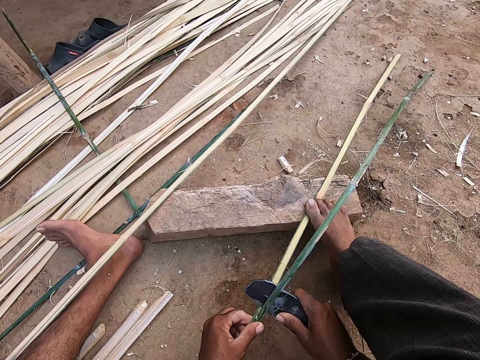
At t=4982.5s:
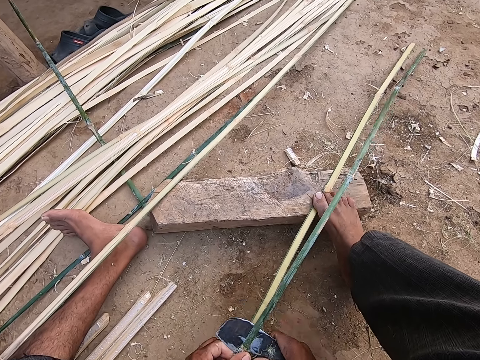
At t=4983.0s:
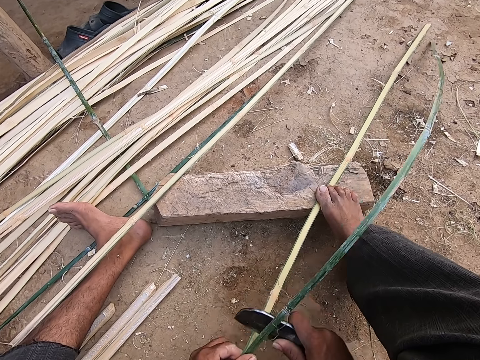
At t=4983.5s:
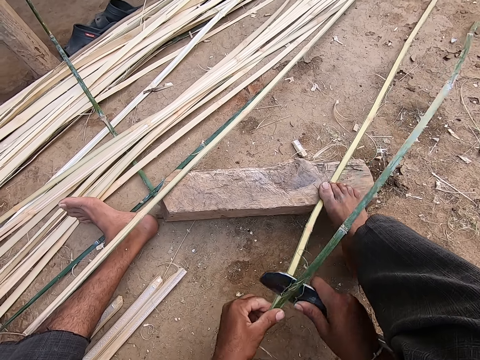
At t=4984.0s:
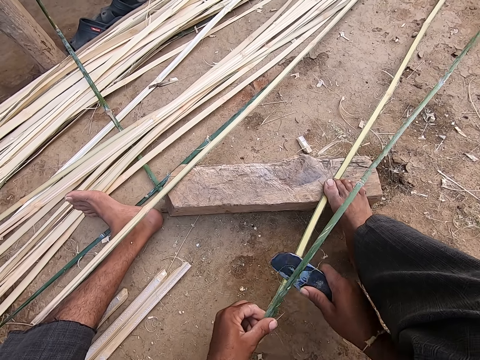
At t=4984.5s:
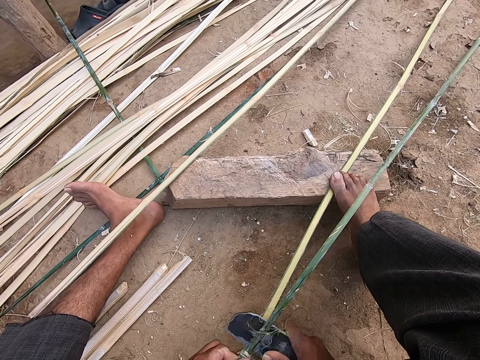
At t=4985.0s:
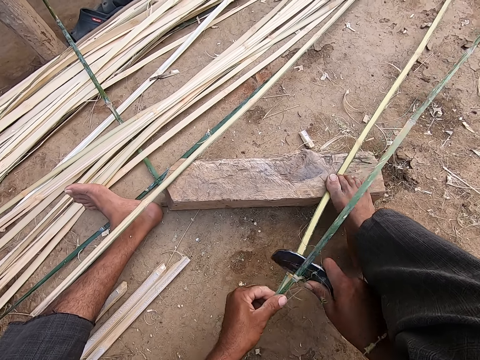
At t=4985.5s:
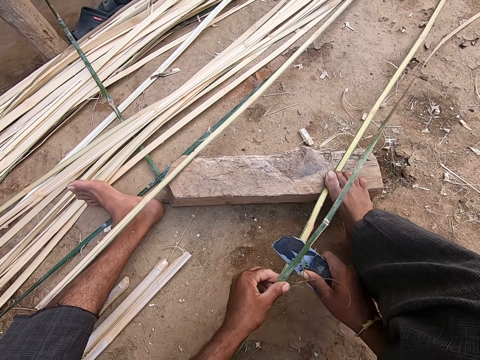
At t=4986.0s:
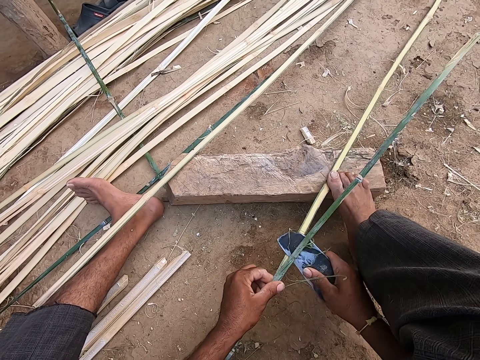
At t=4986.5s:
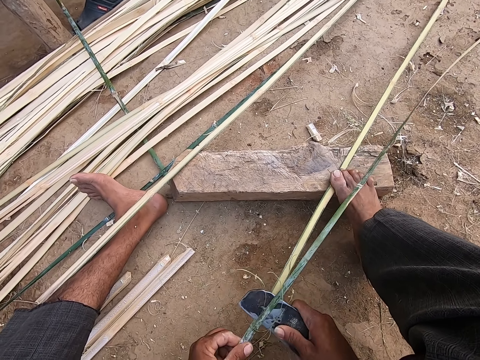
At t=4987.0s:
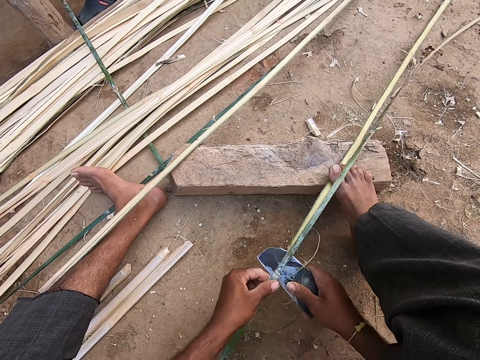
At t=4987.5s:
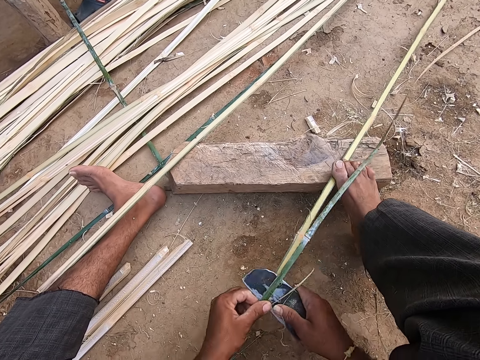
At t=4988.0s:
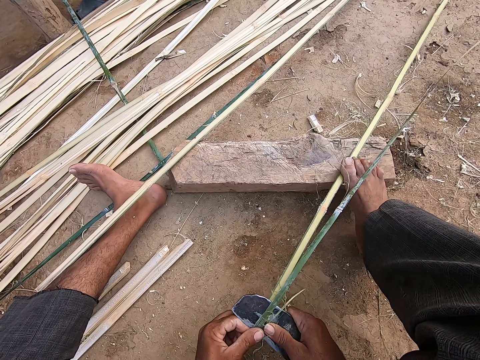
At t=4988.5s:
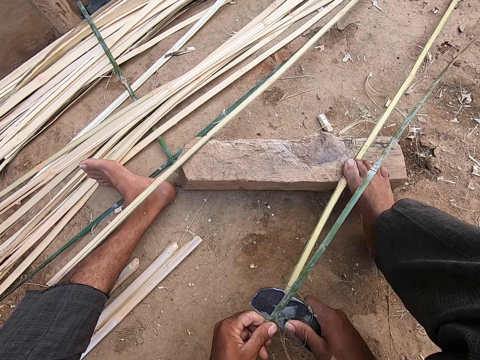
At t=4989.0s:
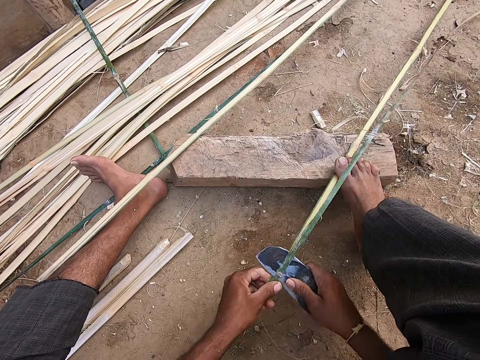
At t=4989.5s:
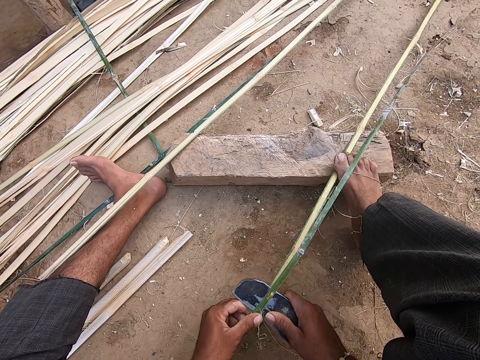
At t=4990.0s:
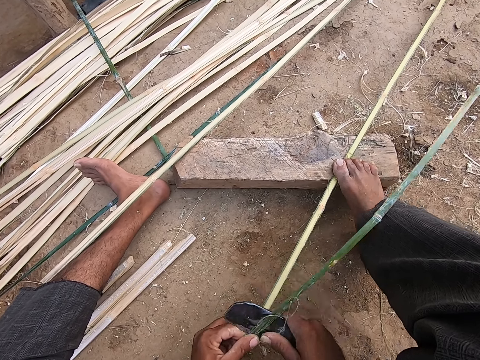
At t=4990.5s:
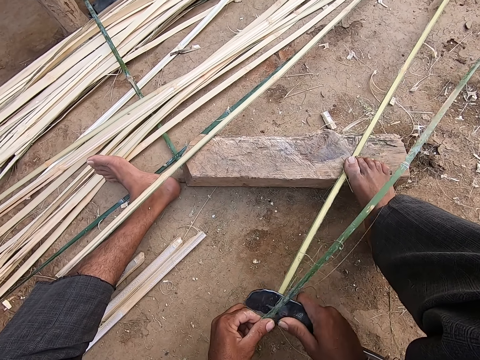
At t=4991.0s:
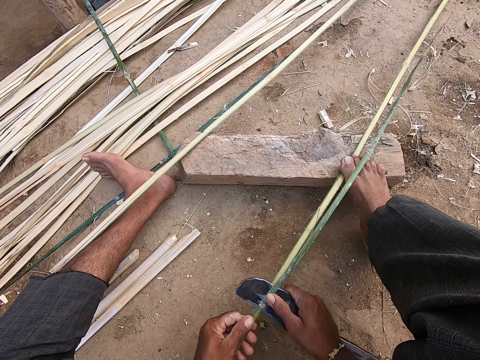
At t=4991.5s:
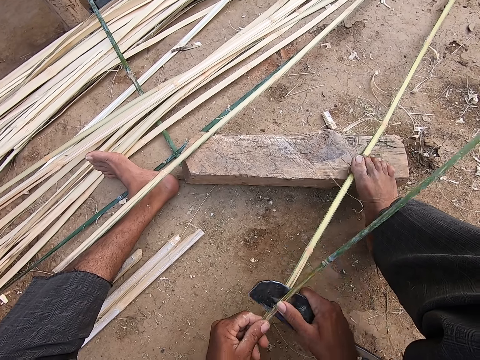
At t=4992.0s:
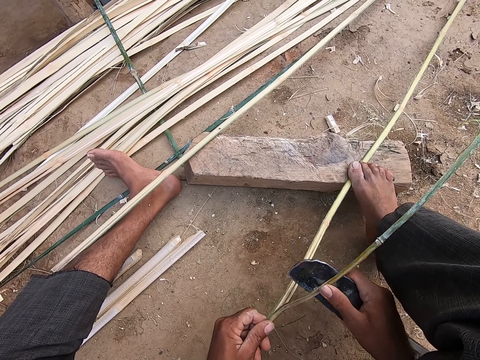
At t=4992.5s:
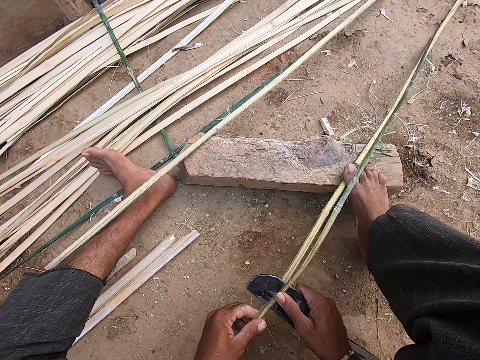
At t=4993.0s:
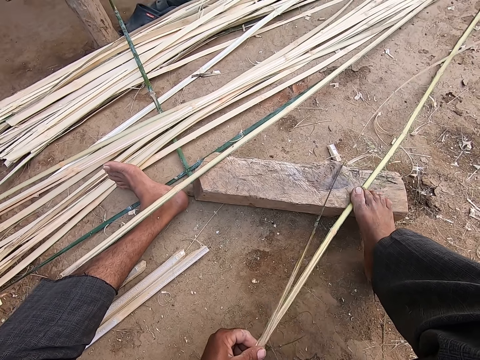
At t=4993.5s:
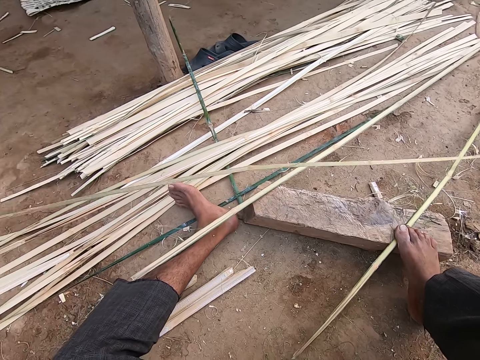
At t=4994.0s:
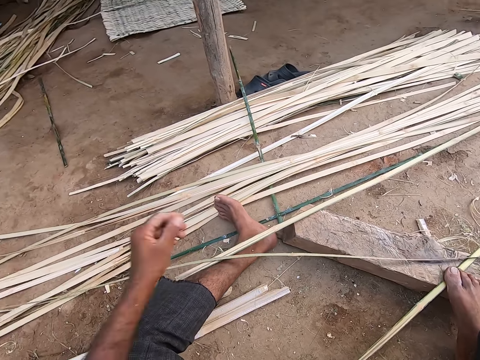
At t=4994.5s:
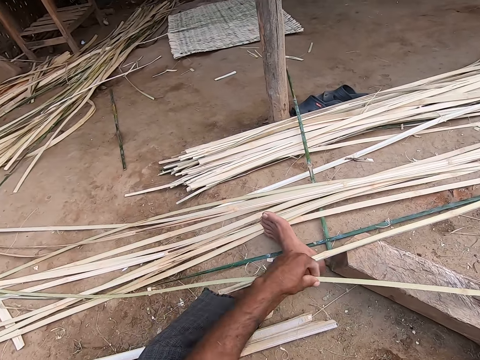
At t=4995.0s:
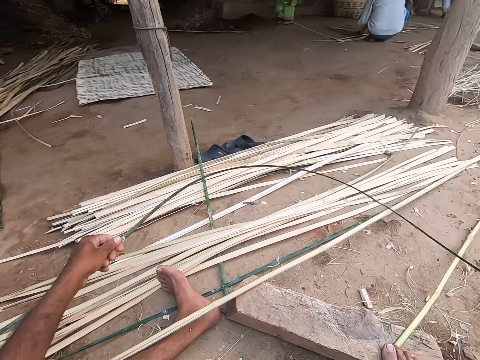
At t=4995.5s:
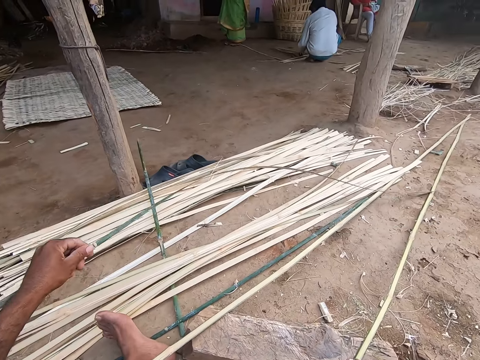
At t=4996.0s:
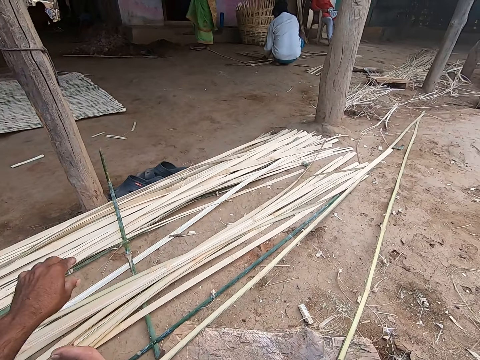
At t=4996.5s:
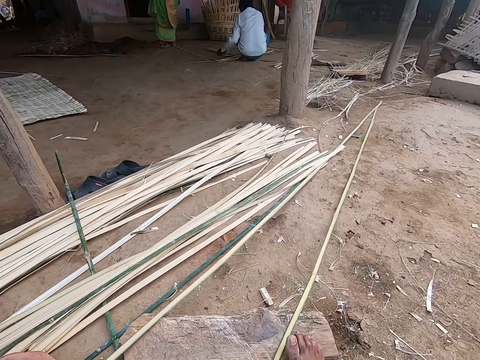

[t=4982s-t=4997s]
A man talks to the camera wearer. The camera wearer talks to the man. He cuts the bamboo. The man talks to the camera wearer. The camera wearer divides the wooden plank into two with the kukri in his right hand. He pulls the wooden strip in his left hand. He drops the wooden strip in his left hand on the ground.

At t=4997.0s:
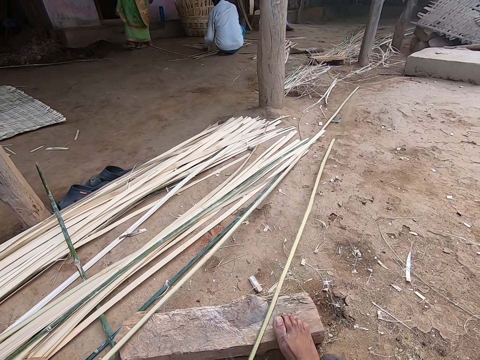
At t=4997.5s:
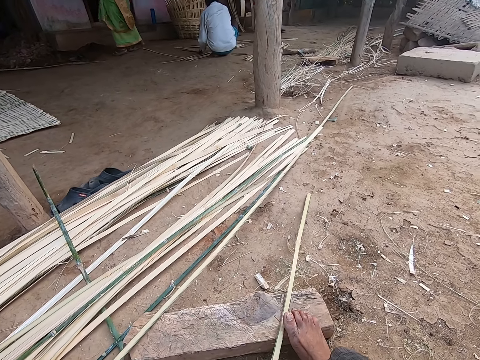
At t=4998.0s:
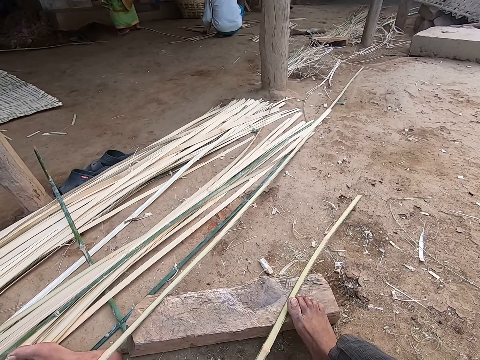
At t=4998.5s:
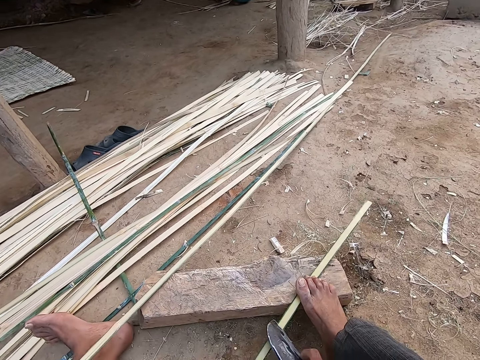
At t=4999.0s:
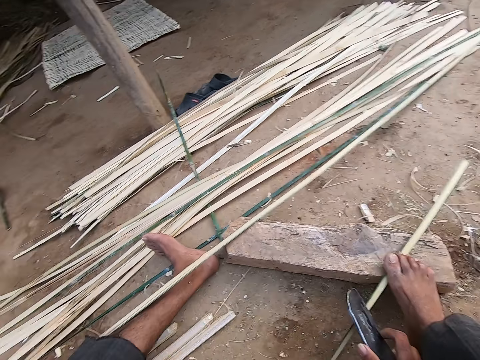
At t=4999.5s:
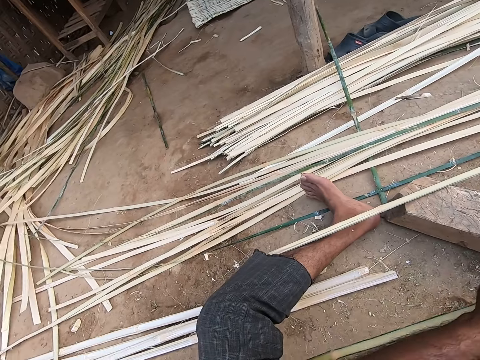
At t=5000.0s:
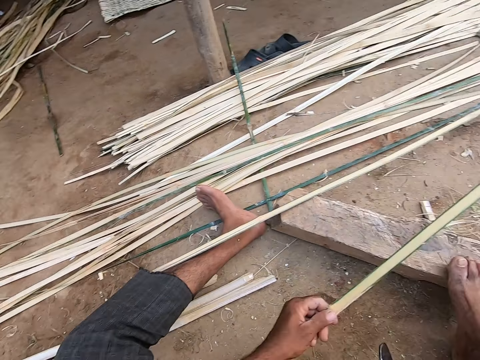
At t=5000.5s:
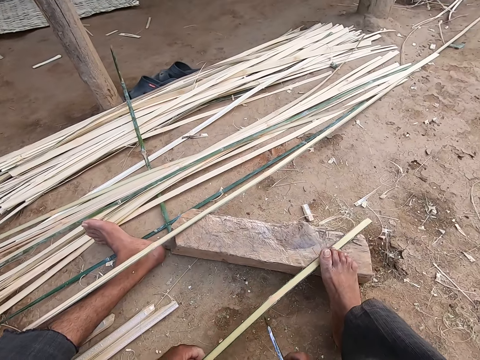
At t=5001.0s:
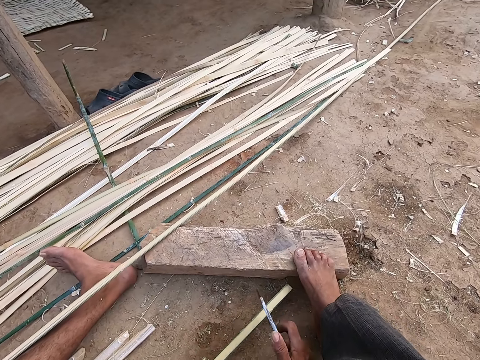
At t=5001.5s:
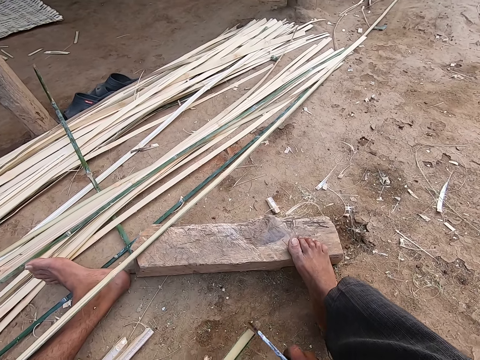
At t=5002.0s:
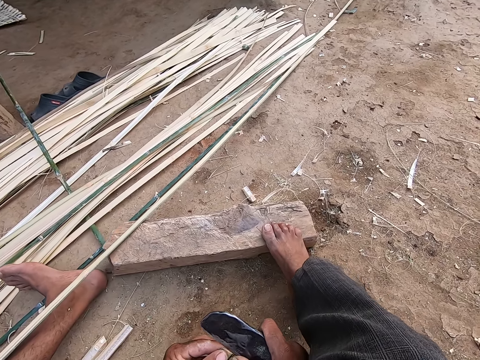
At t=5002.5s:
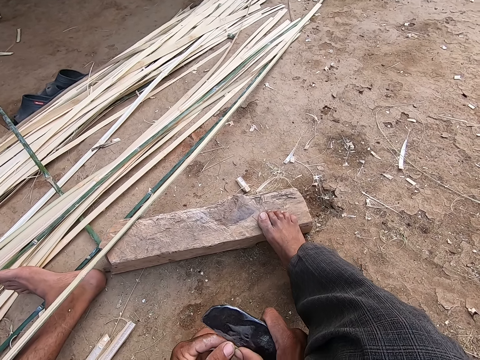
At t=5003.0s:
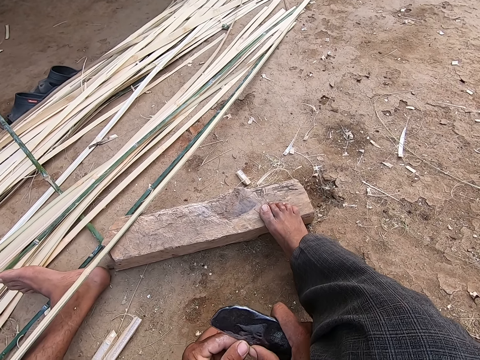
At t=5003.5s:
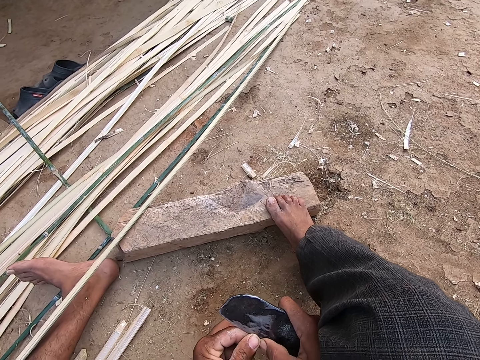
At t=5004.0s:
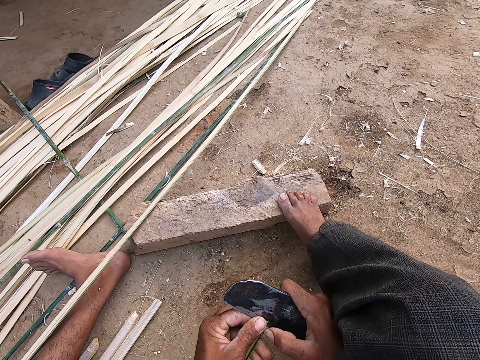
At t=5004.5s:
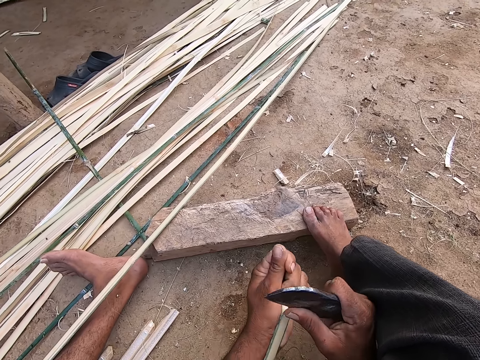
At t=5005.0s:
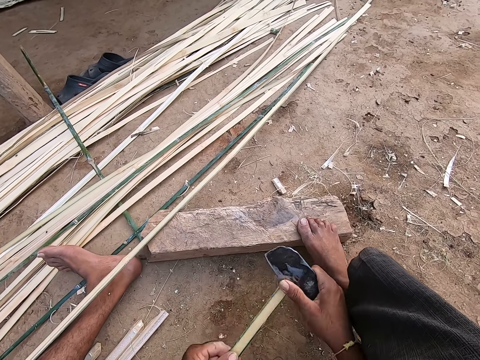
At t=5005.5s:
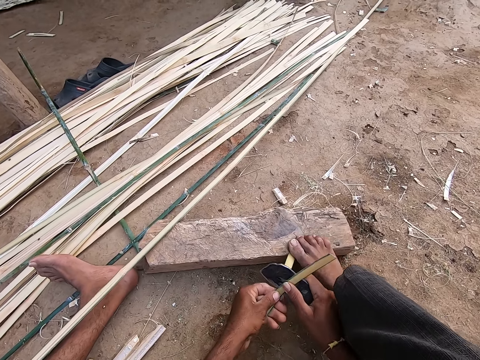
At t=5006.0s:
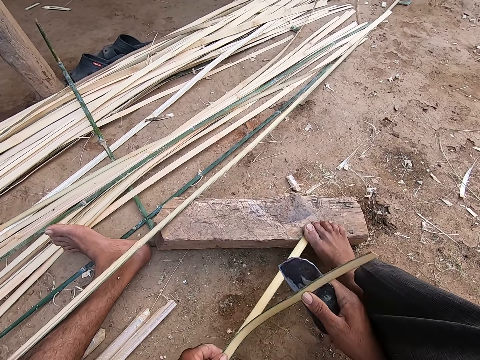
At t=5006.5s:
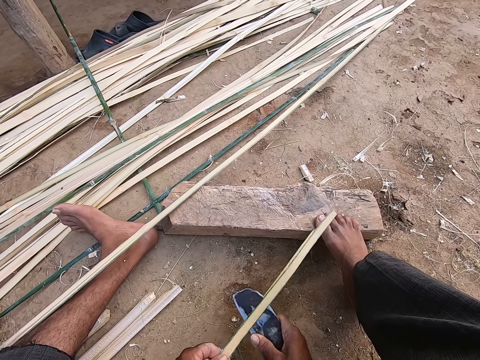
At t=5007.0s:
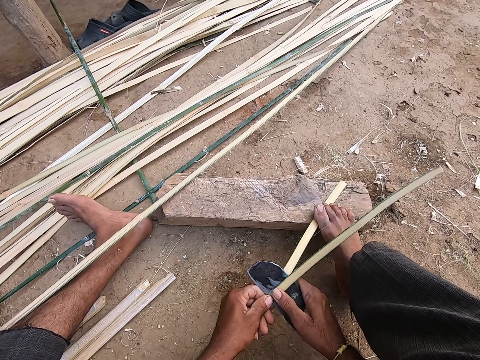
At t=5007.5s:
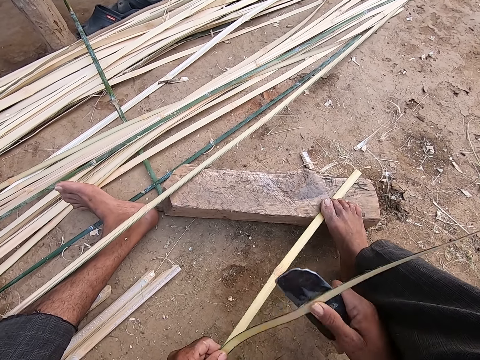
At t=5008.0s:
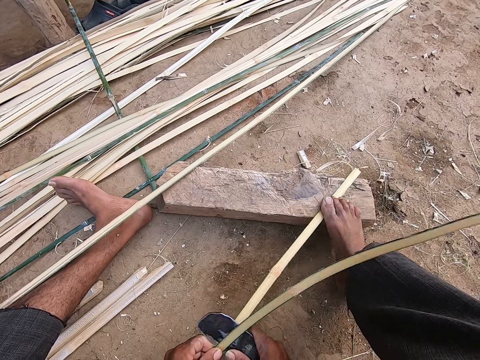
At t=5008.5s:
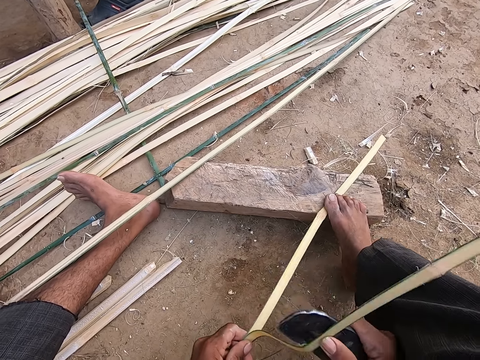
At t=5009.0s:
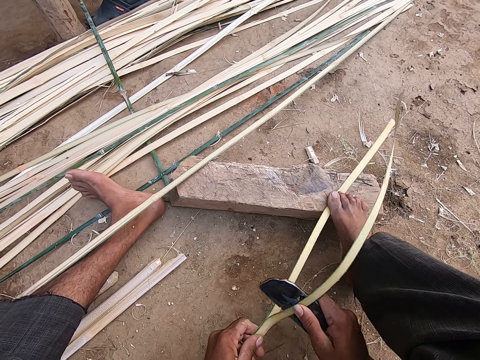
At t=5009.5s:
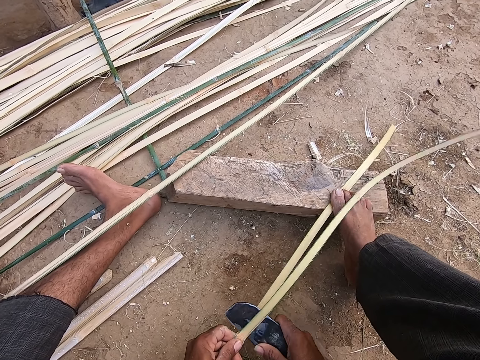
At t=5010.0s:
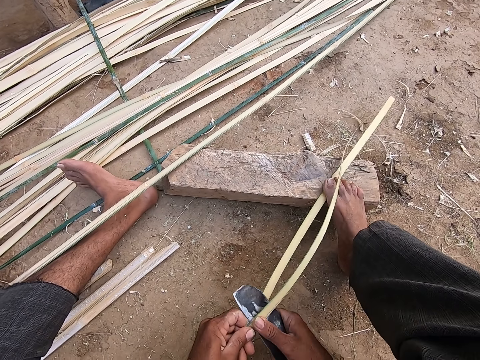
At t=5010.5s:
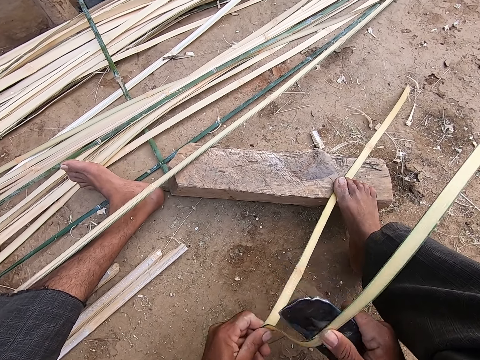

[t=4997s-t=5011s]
The camera wearer talks to a man. He scrapes the wooden plank in his left hand with the kukri in his right hand. The man talks to the camera wearer. The camera wearer splits the wooden plank in his left hand with the kukri in his right hand. He makes a sound. The man talks to the camera wearer. The camera wearer makes a sound. The man talks to the camera wearer.
